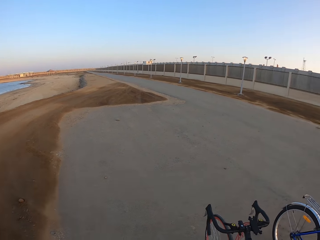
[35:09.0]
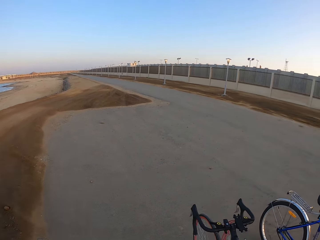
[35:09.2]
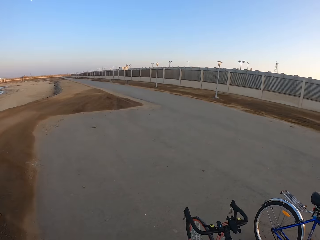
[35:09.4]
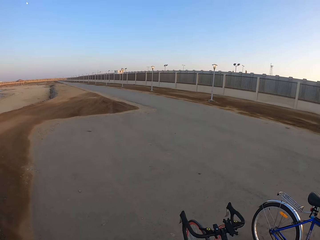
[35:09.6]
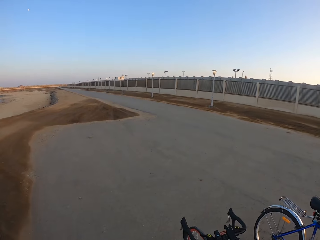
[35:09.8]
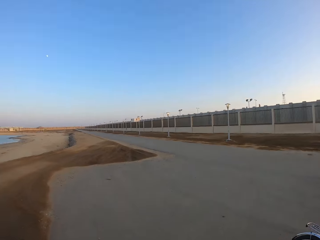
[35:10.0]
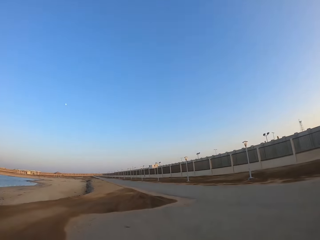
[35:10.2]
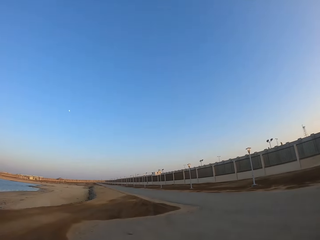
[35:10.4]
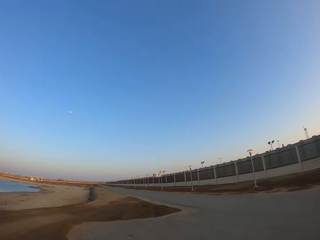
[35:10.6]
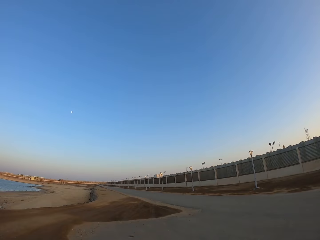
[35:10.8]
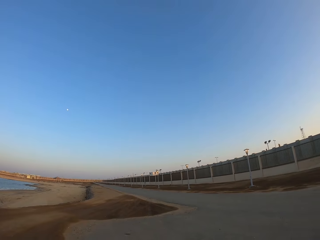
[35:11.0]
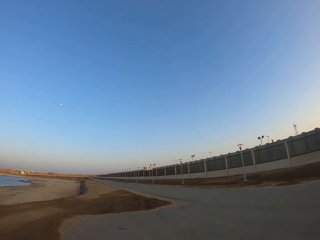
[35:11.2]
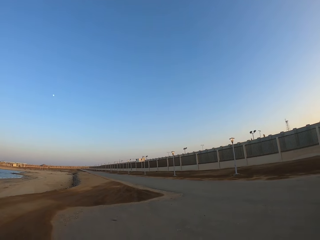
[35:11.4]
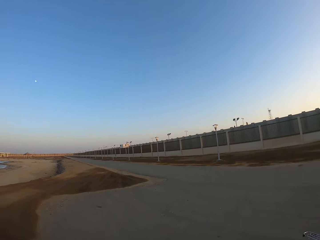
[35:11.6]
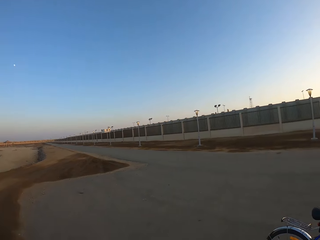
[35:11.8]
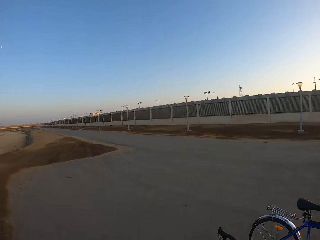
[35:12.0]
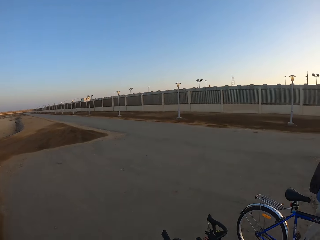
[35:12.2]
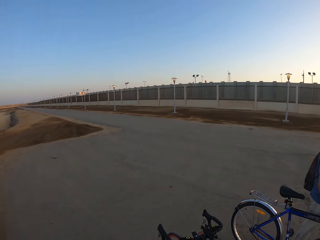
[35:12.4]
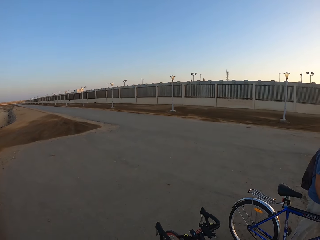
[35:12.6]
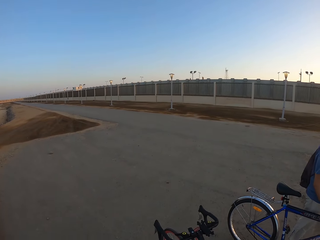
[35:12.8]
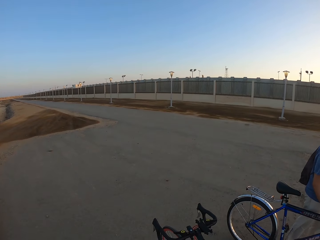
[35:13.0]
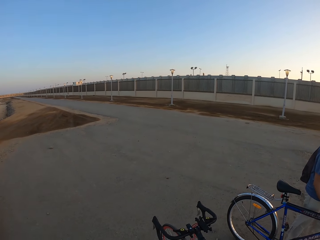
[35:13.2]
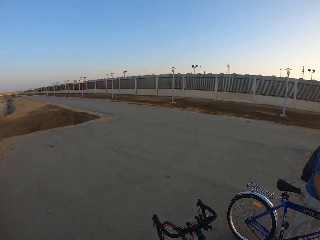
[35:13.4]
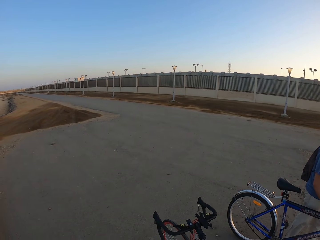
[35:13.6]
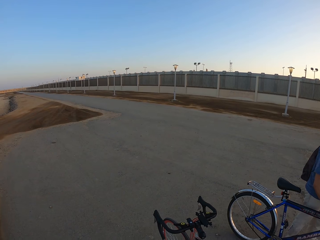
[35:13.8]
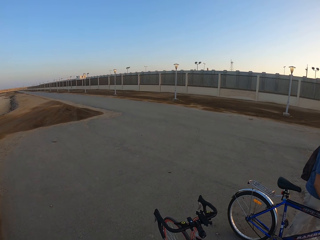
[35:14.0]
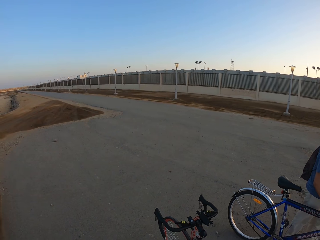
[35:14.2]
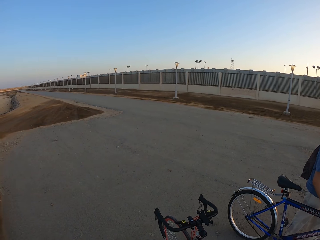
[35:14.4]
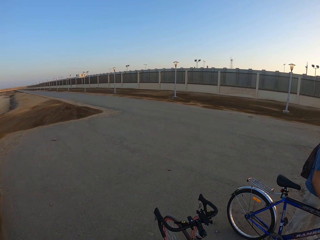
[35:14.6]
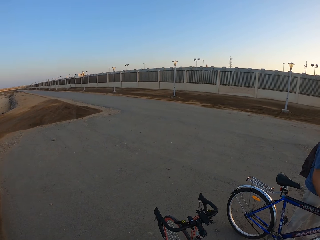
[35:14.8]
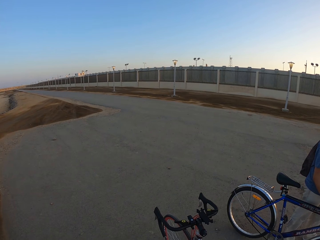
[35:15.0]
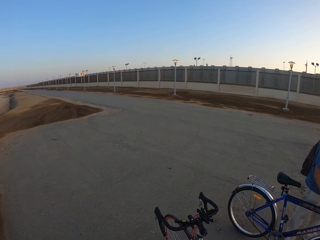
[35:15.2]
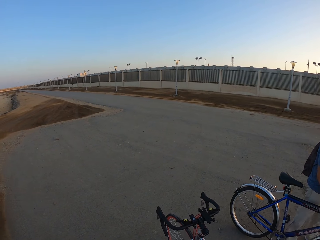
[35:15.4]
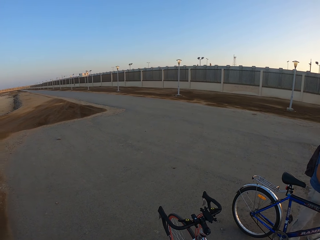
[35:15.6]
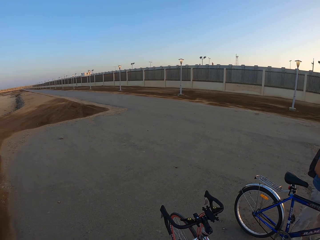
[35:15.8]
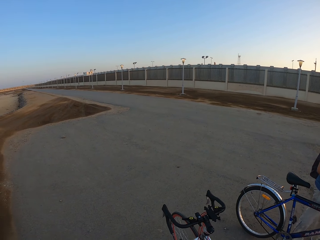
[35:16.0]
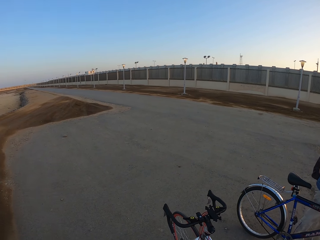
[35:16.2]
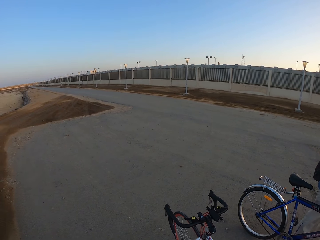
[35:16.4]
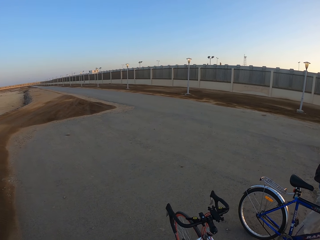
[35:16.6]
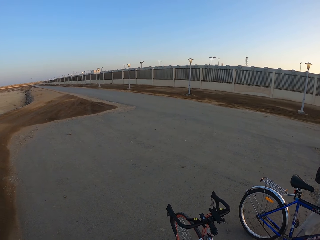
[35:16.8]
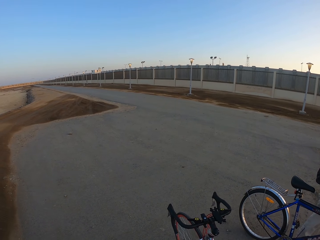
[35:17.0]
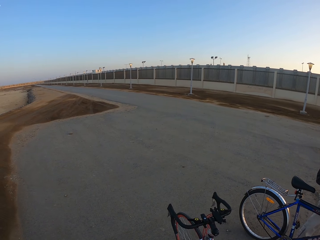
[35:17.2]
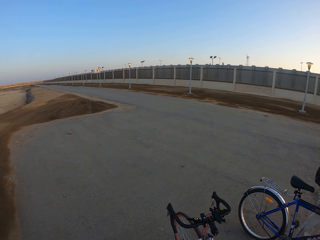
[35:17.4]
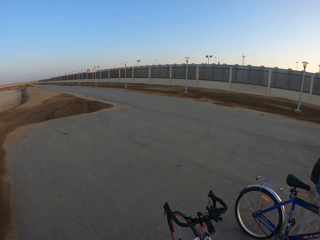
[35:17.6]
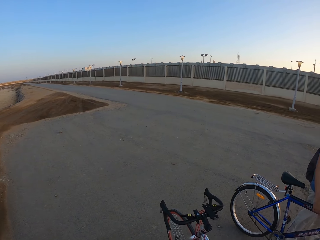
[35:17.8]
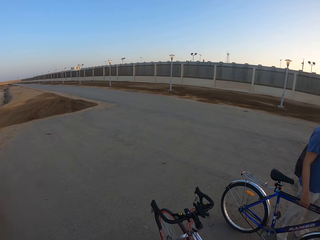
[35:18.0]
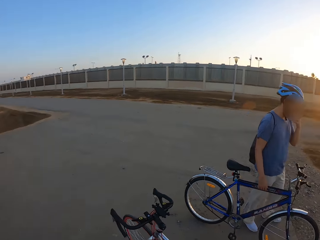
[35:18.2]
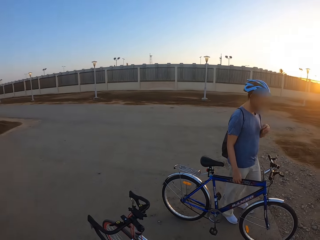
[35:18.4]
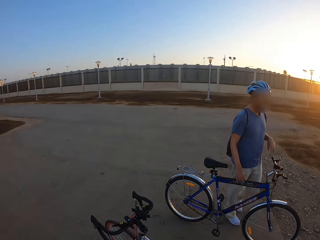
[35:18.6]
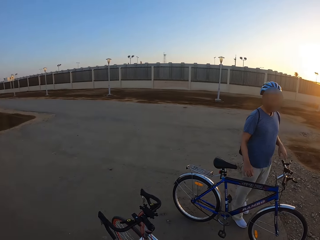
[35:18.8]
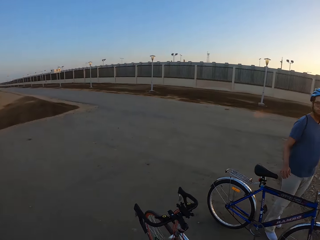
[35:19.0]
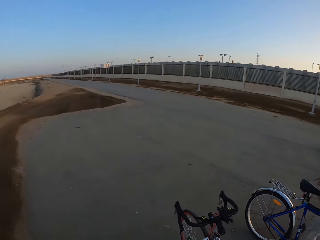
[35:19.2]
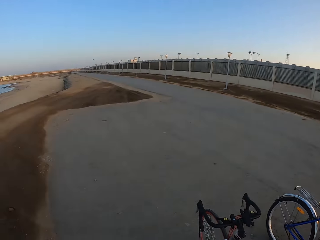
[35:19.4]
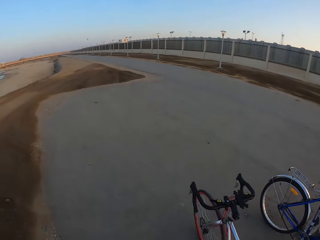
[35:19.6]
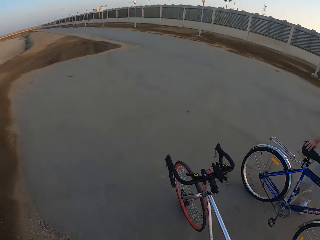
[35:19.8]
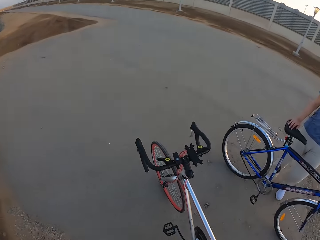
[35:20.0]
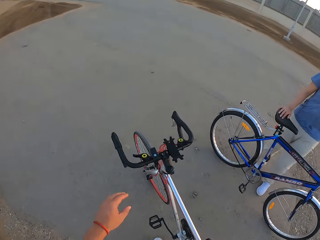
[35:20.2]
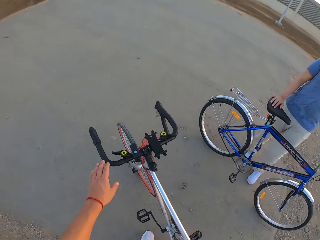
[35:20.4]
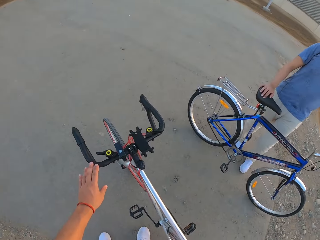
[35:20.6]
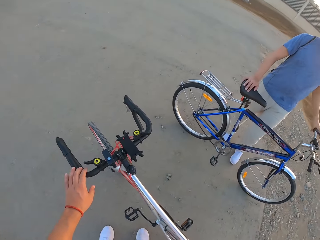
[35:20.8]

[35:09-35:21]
A man looks around.

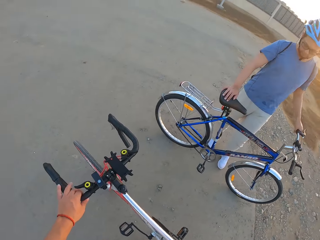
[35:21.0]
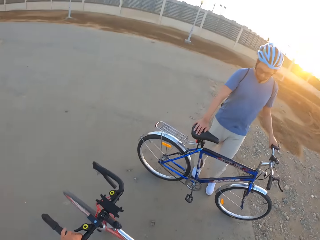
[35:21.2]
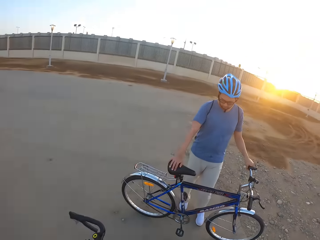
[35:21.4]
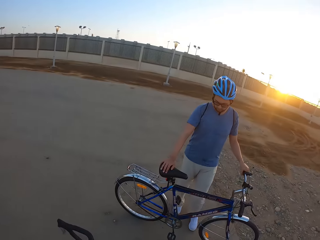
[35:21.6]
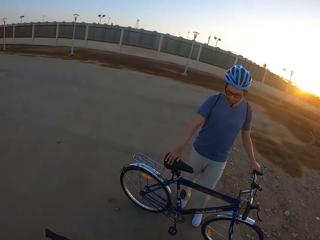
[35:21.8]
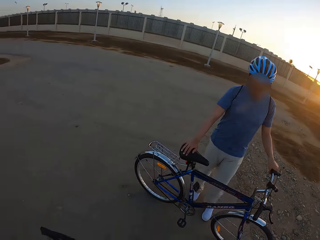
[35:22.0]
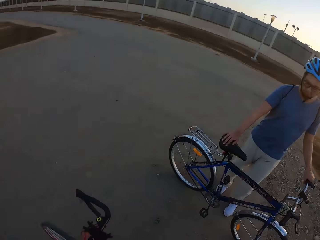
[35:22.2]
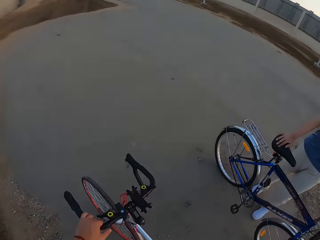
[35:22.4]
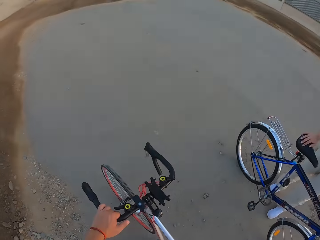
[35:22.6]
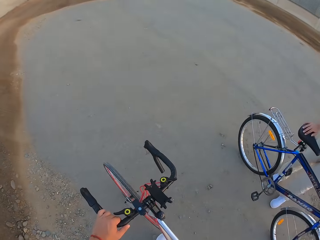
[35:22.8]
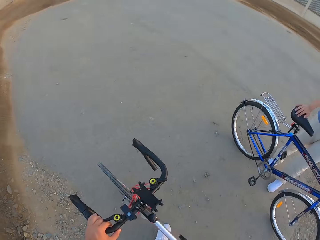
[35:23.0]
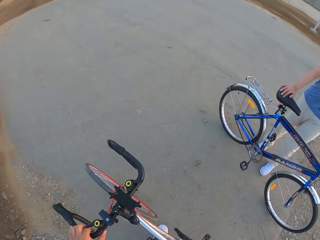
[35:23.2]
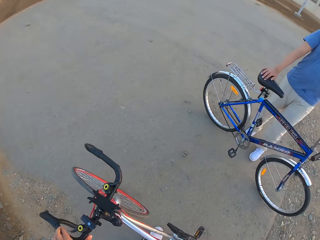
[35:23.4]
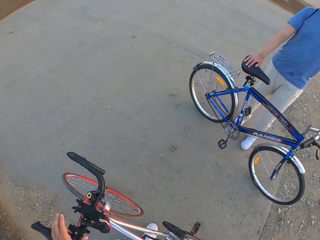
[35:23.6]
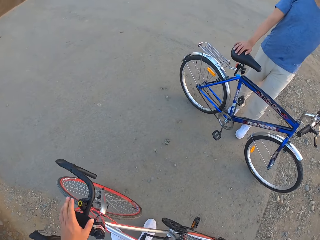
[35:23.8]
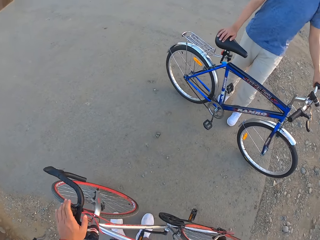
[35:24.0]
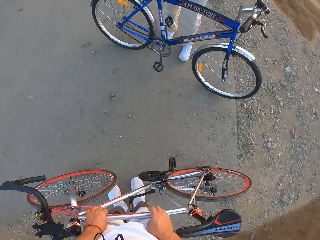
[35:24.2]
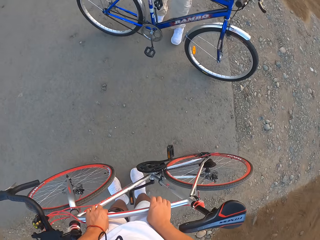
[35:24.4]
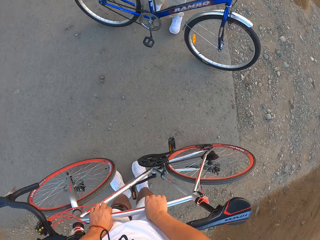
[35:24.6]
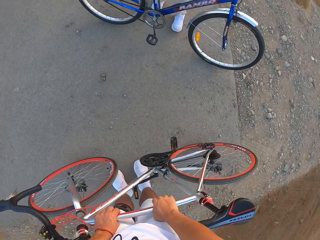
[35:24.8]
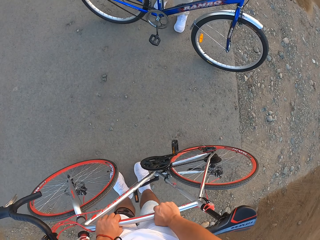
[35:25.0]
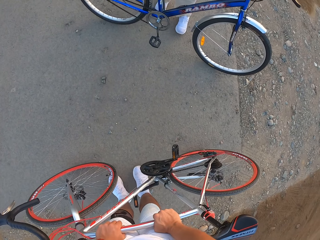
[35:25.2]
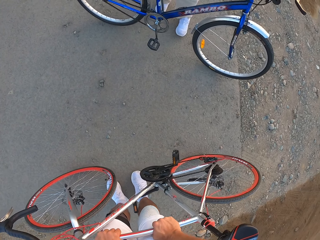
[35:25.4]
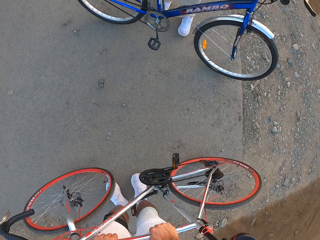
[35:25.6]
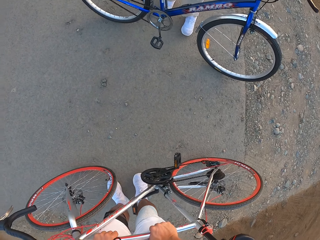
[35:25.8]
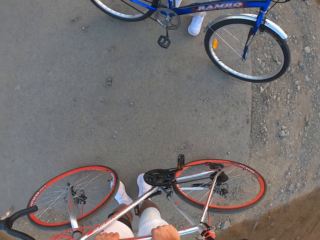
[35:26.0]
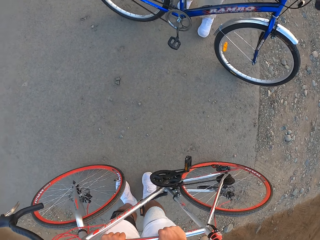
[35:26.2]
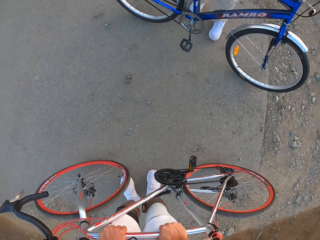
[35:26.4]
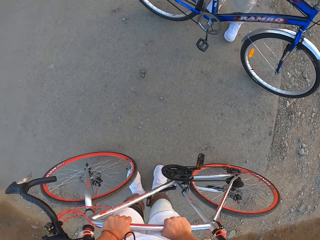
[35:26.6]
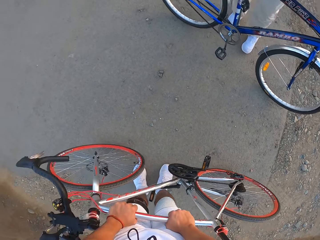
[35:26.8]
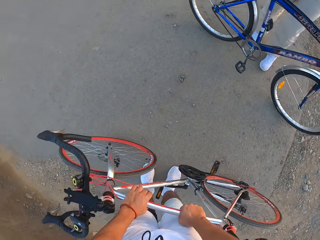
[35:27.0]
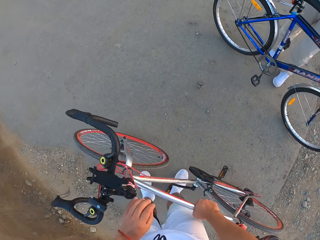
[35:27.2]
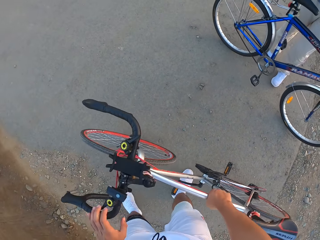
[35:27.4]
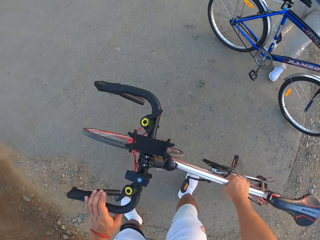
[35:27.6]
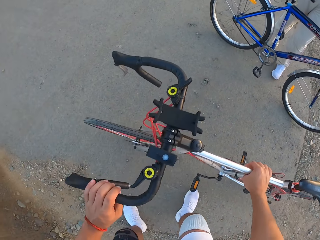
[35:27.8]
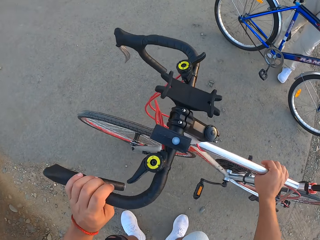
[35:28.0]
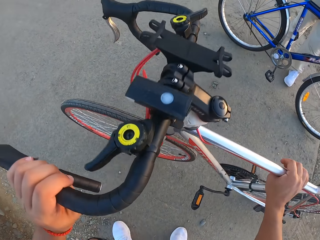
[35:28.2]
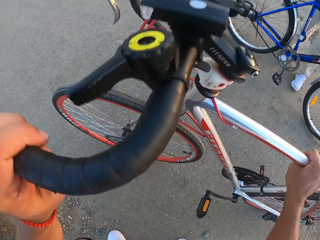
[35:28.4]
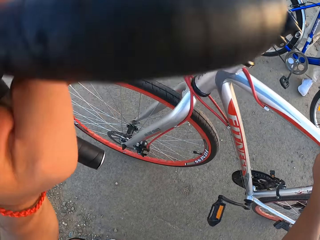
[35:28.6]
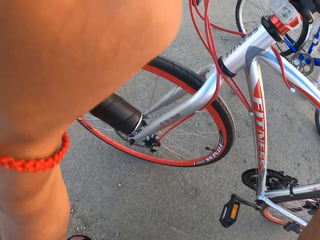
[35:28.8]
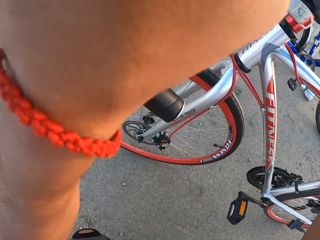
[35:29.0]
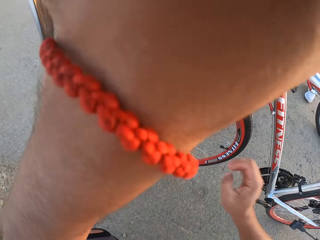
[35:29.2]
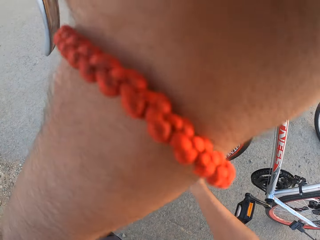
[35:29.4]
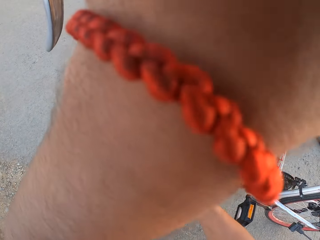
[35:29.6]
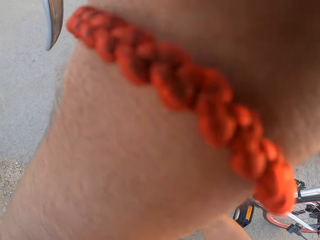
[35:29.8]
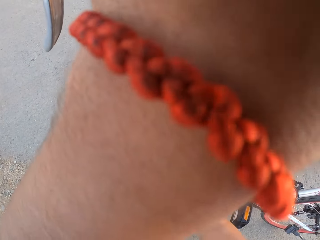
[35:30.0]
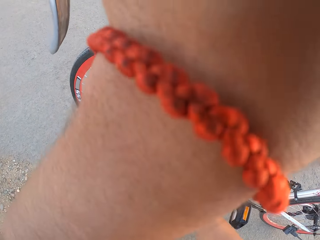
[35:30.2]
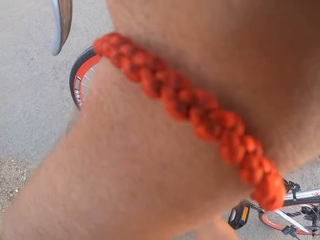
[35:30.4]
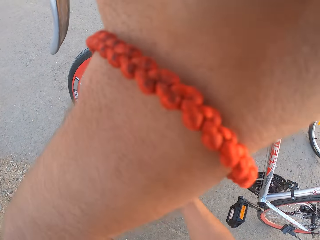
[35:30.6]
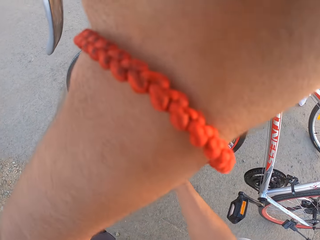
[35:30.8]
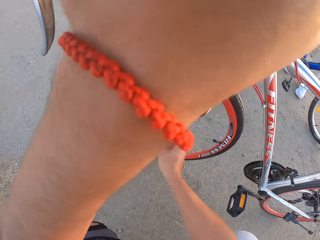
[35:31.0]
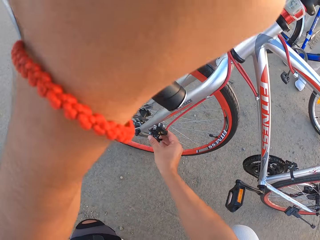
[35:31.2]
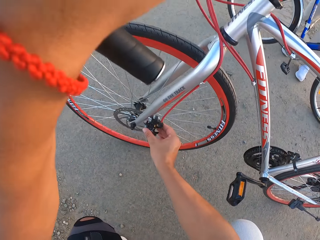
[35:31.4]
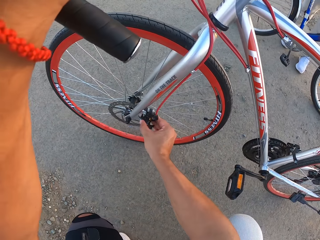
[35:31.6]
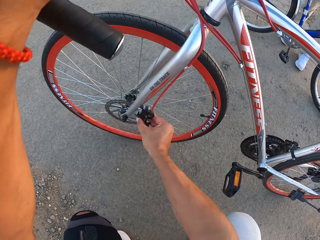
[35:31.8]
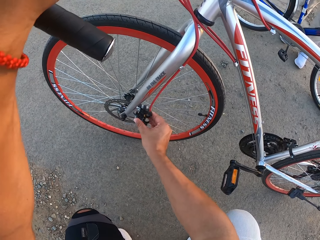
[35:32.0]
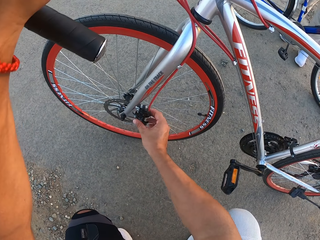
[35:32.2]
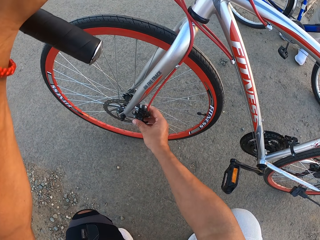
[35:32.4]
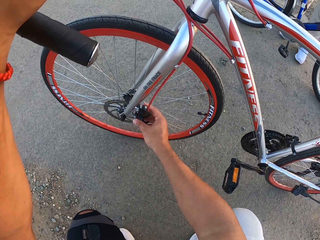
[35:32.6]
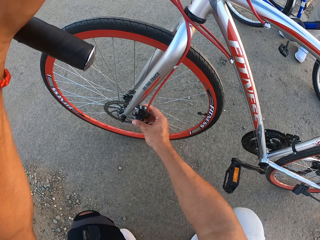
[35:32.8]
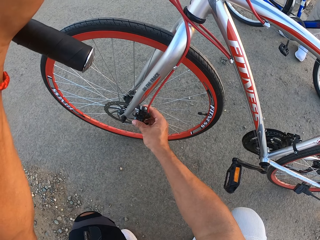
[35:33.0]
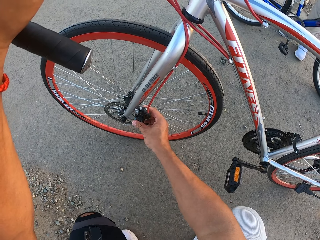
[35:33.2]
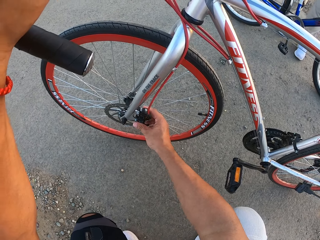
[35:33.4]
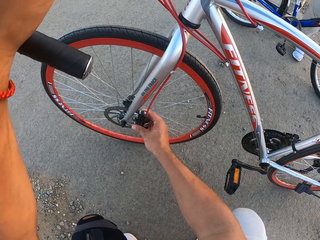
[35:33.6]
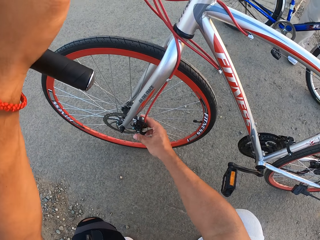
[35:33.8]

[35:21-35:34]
A man holds the bike. The camera wearer touches the bicycle. They examine the bicycles. They fix the bike.
